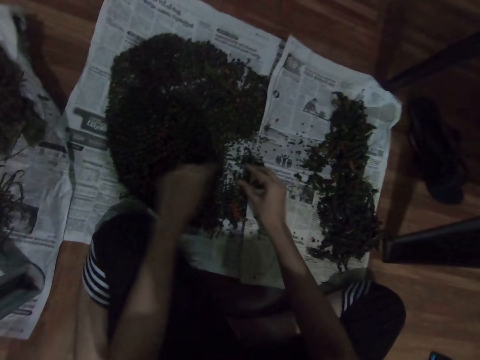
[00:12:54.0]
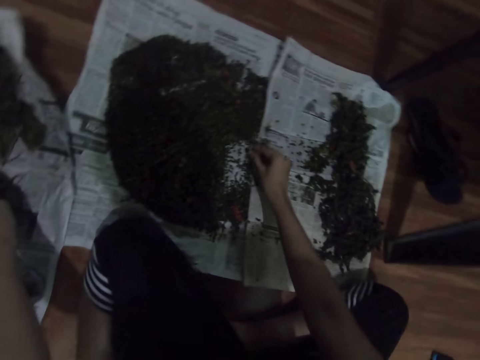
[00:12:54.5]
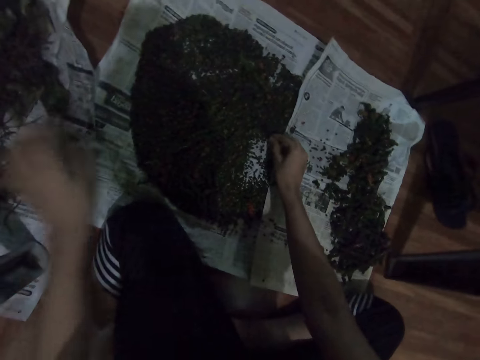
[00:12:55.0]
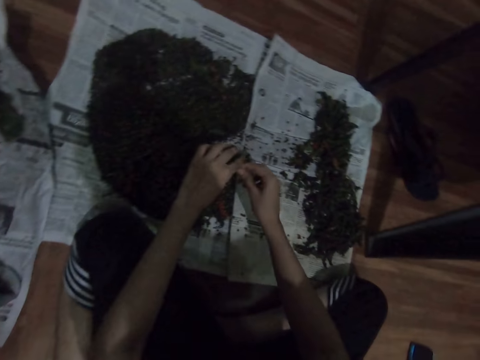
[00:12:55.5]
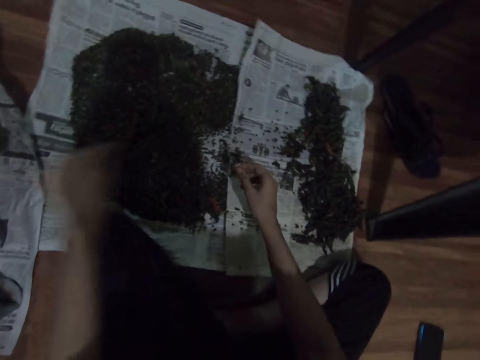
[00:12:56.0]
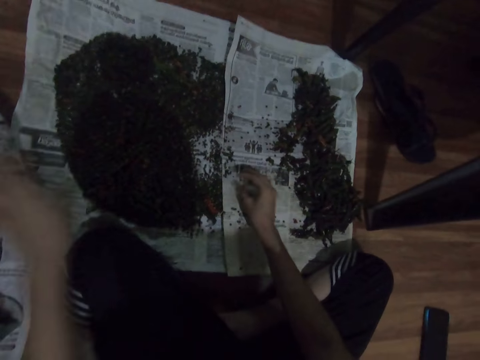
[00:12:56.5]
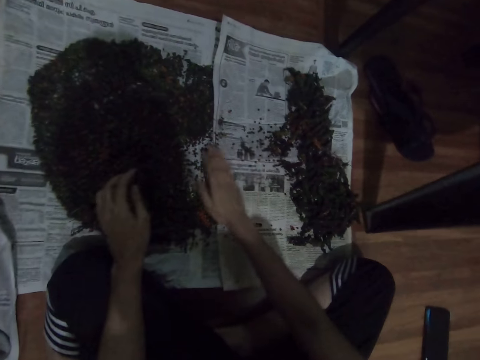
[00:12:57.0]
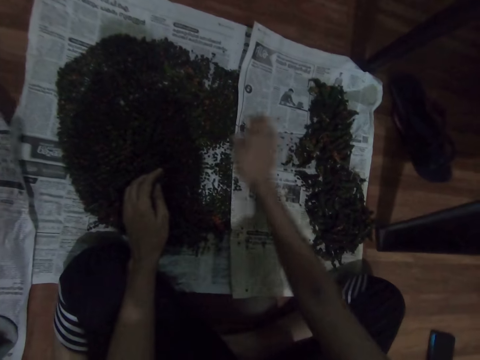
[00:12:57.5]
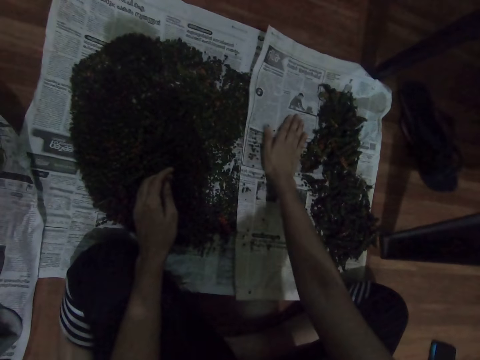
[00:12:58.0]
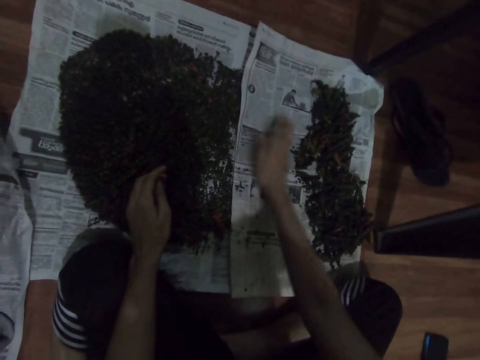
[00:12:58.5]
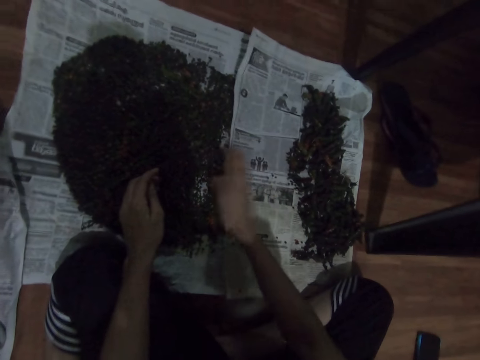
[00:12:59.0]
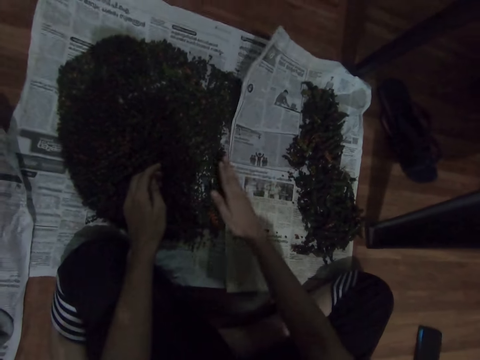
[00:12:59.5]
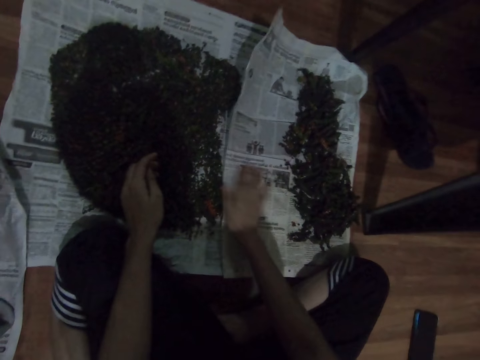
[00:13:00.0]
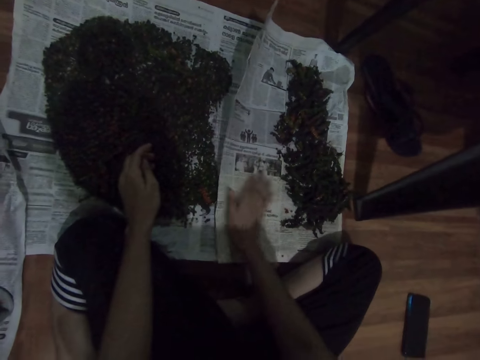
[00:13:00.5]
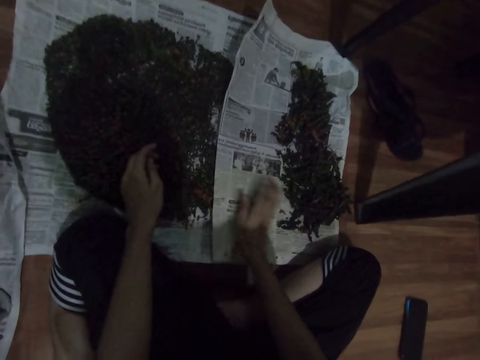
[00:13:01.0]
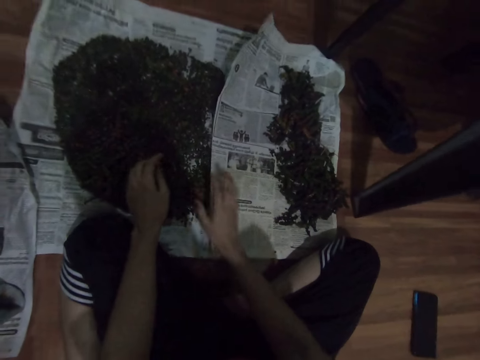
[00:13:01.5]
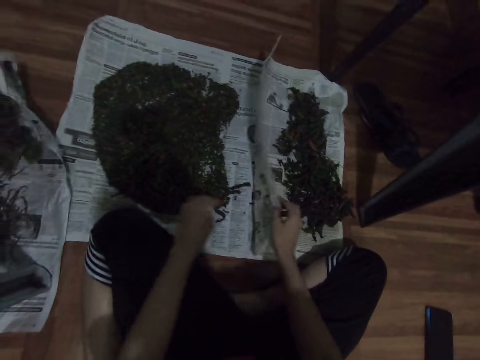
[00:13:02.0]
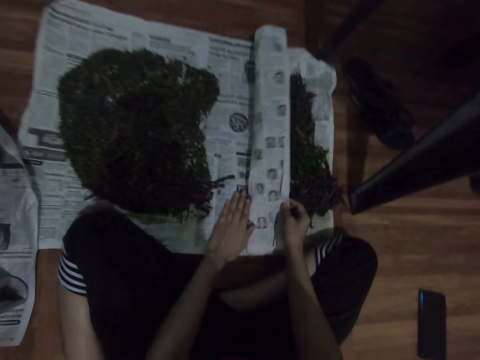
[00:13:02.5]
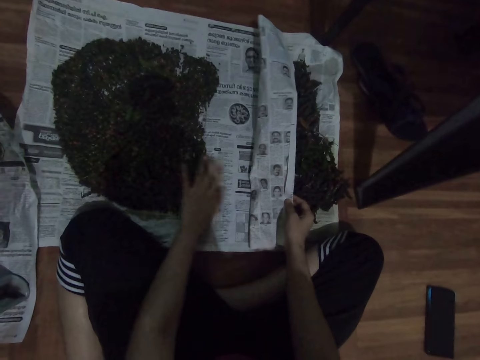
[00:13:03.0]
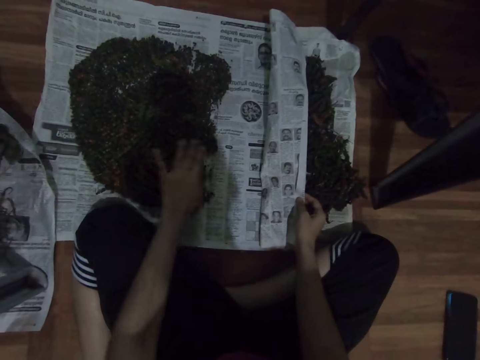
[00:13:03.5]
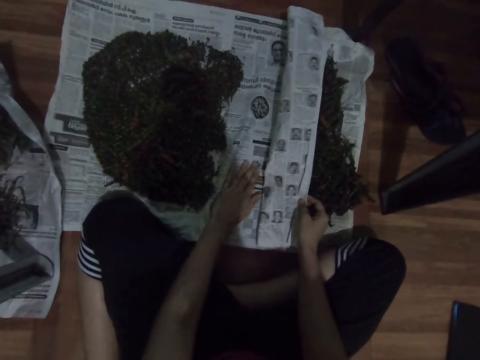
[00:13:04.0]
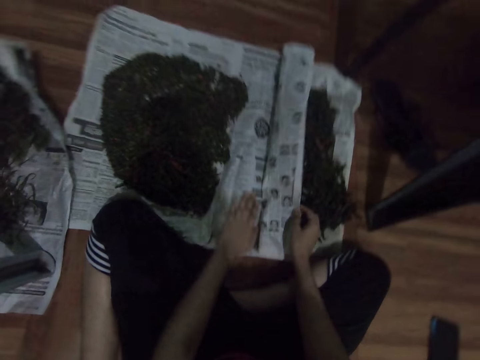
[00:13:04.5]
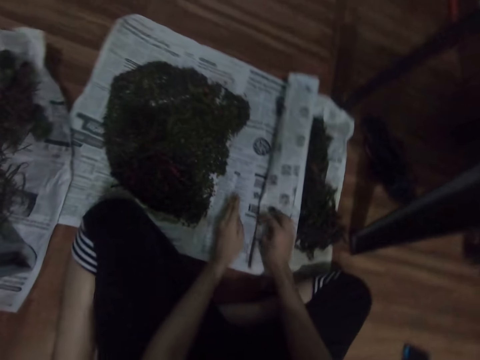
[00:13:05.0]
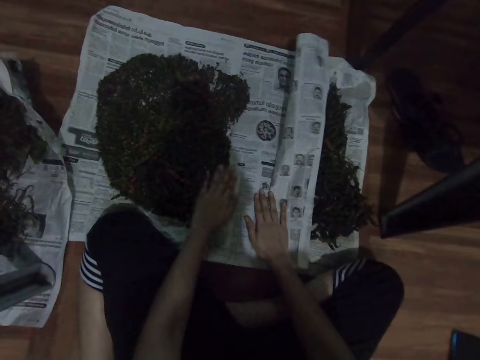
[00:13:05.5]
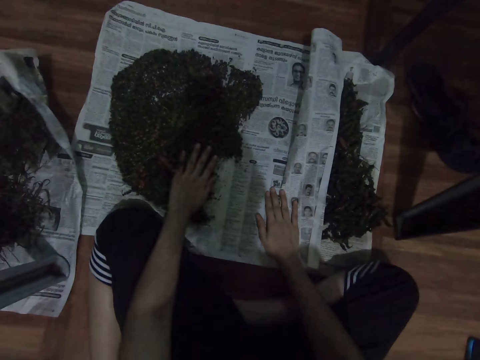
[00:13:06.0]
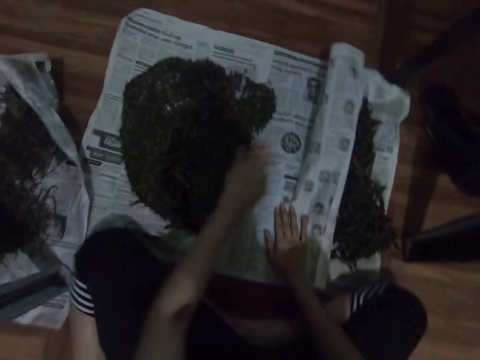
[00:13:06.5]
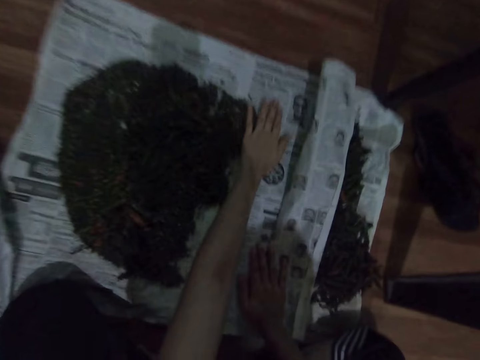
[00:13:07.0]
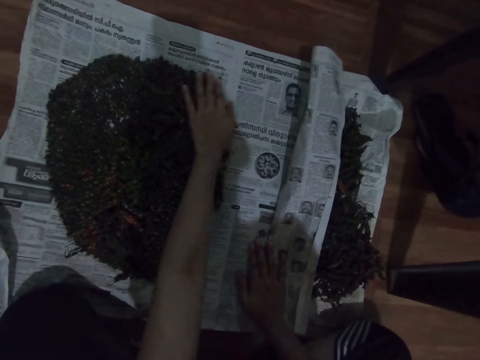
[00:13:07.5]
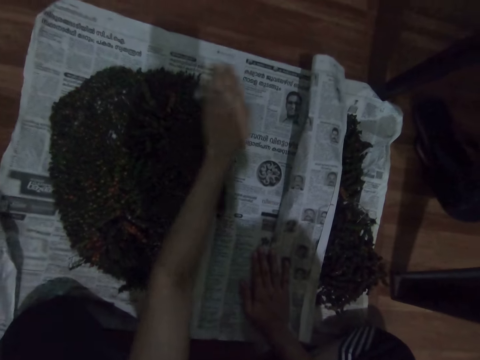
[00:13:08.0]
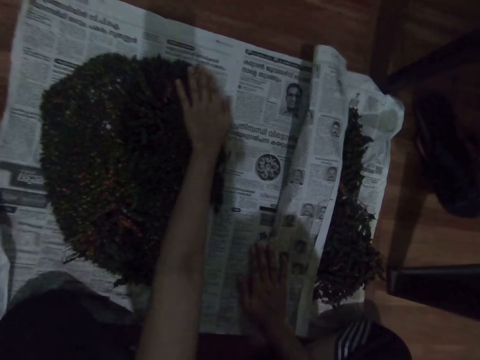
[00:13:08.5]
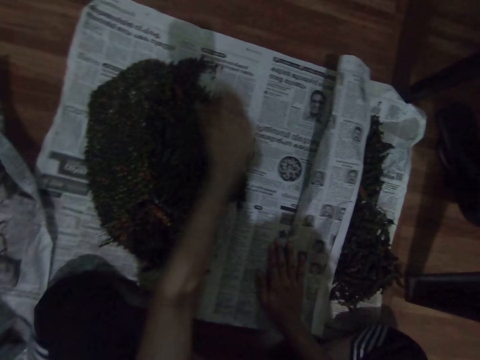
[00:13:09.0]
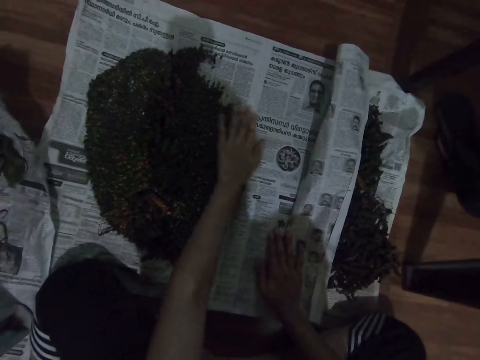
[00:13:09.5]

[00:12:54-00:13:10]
The camera wearer picks the herb with the right hand. They drop the herbs on the magazine. They pick the herb with the right hand. They drop the herbs on the magazine. They move the herbs with the right hand. They pull the magazine with the right hand. They move the herbs with the left hand. They lift the paper.

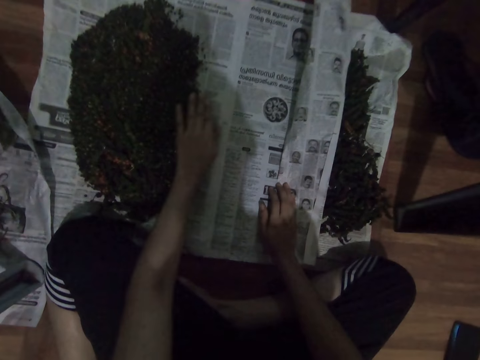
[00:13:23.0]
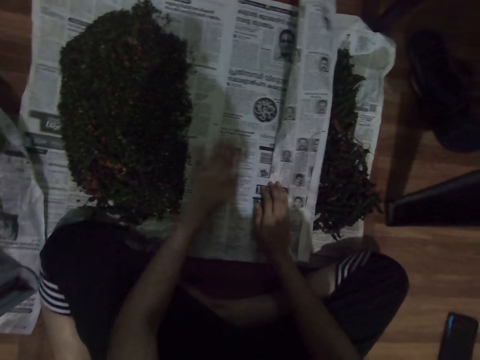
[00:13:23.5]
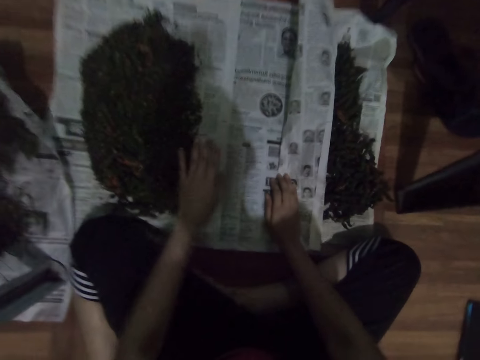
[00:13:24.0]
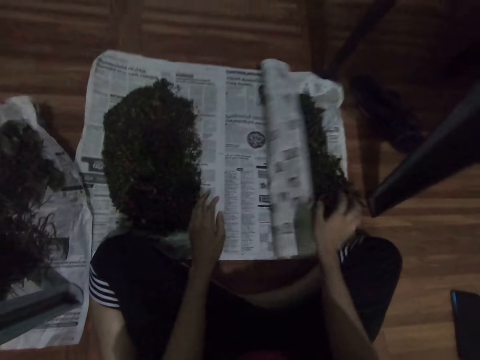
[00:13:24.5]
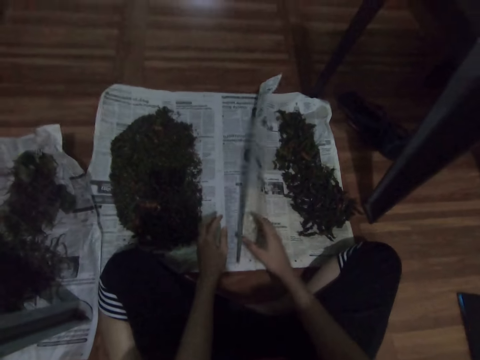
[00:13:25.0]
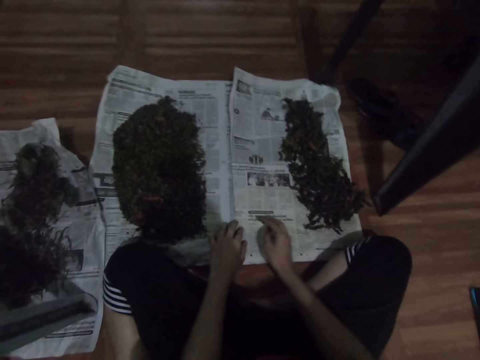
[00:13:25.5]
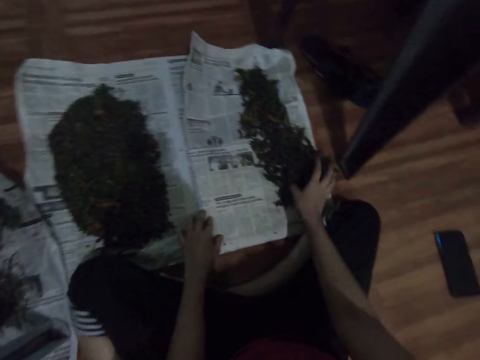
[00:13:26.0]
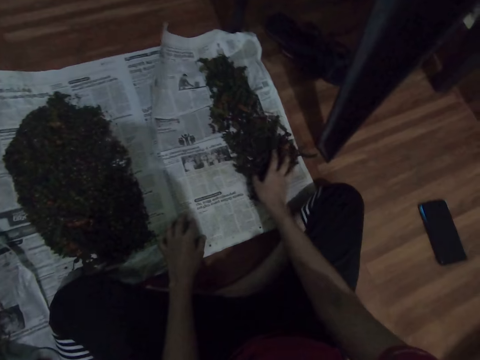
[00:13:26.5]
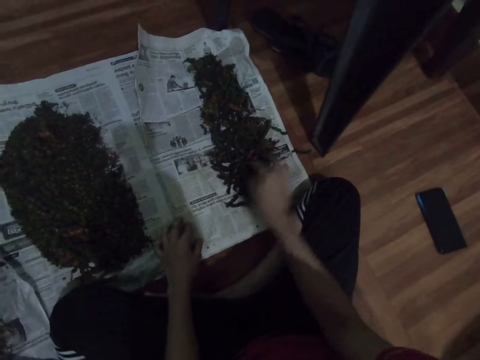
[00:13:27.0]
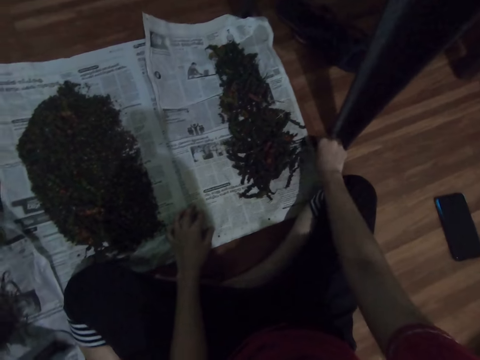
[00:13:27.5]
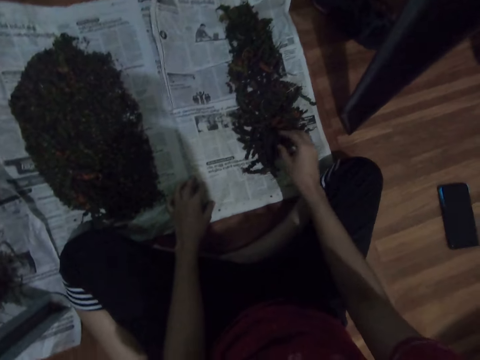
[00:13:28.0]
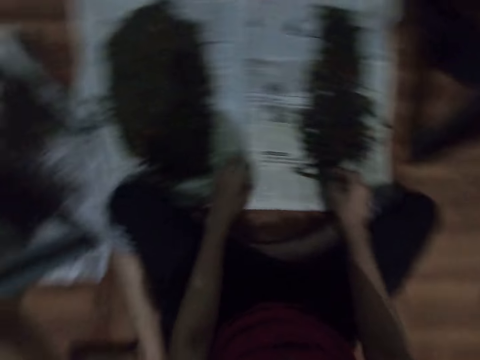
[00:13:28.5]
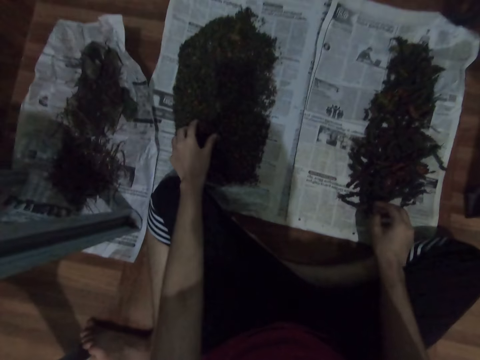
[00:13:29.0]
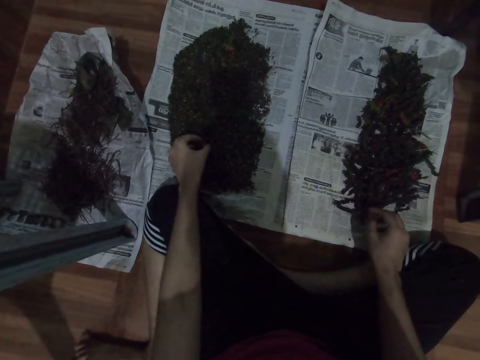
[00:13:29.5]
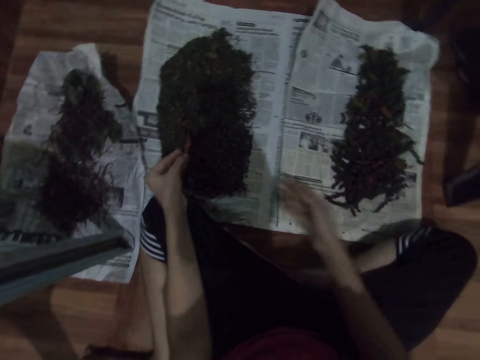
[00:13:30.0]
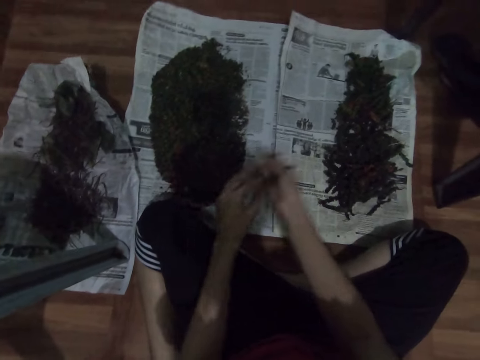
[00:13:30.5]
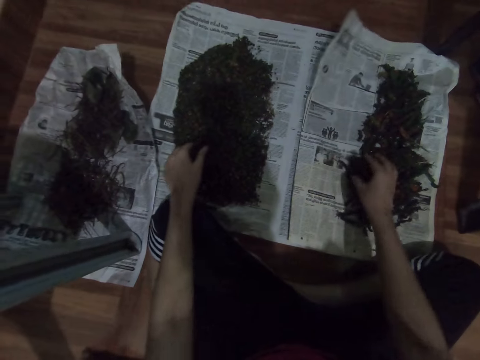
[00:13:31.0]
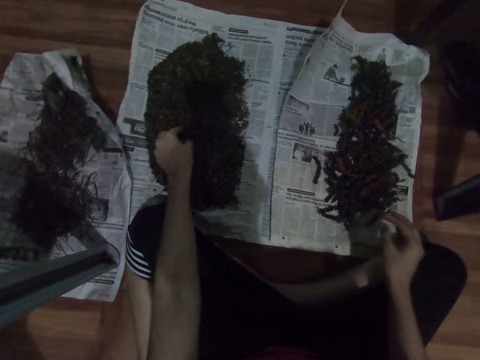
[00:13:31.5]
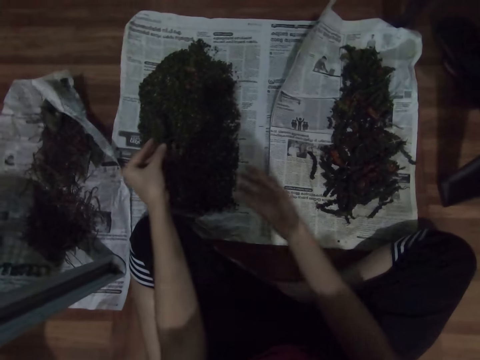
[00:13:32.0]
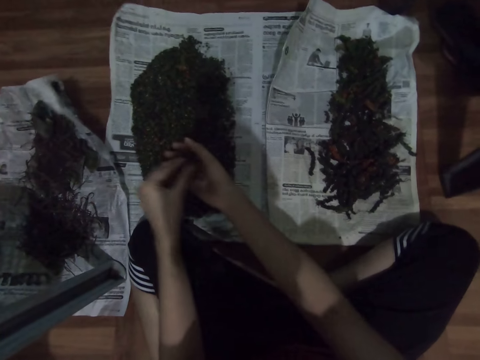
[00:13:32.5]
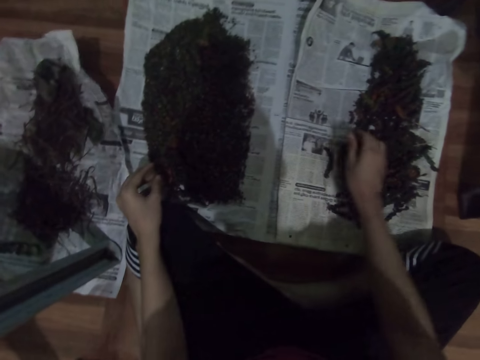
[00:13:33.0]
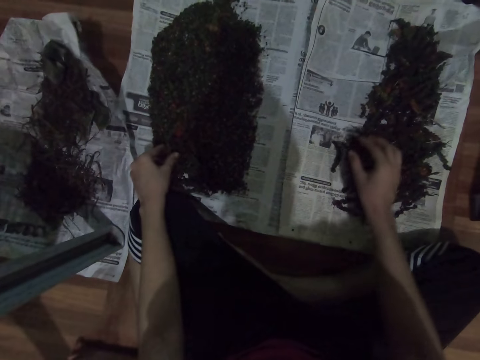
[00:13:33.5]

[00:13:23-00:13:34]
The camera wearer pulls down the magazine with the right hand. They hold the paper. They move the herbs with the right hand. They touch the herbs with the left hand. They pick the herb with the left hand. They drop the herbs on the magazine. They pick the herb with the left hand. They put the herb on the right hand.
